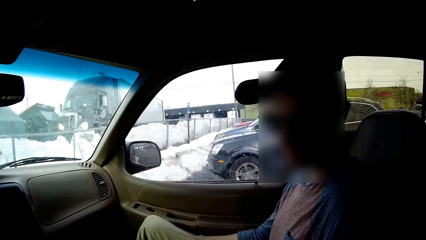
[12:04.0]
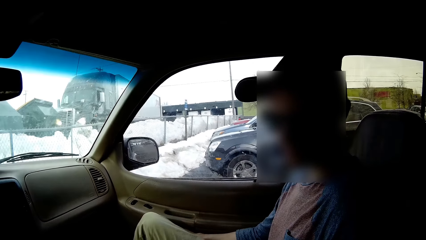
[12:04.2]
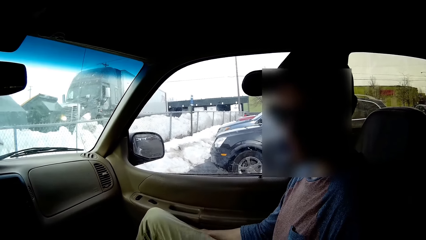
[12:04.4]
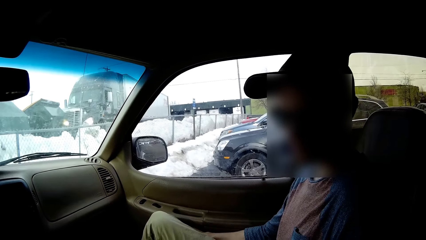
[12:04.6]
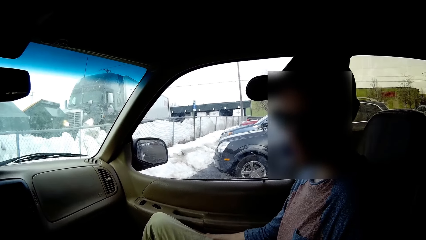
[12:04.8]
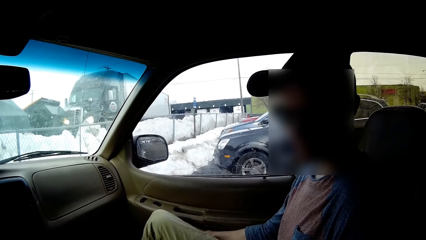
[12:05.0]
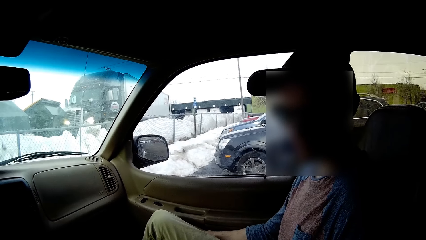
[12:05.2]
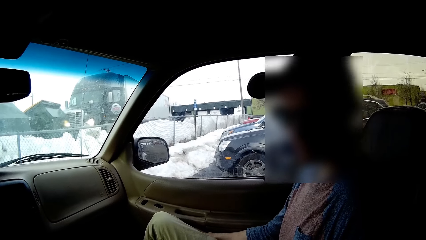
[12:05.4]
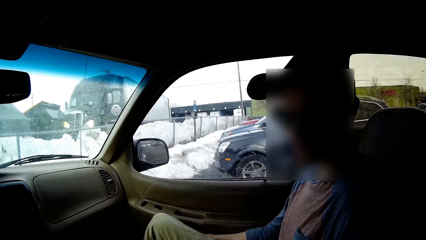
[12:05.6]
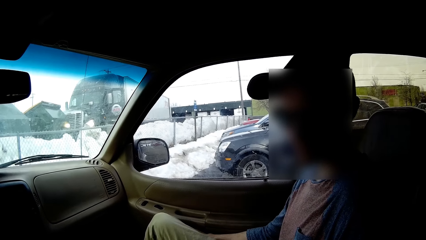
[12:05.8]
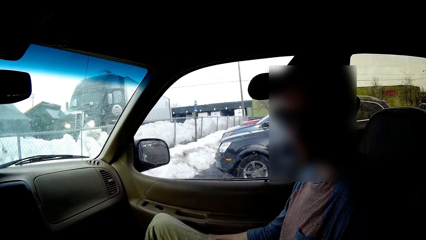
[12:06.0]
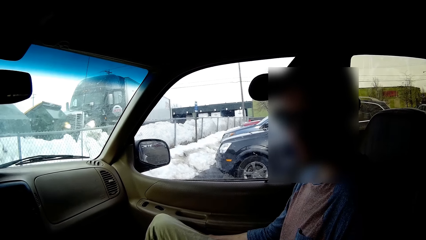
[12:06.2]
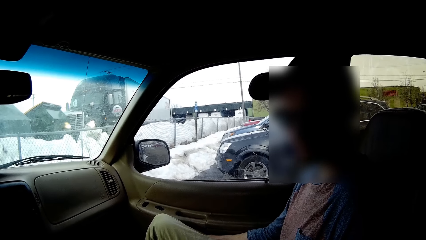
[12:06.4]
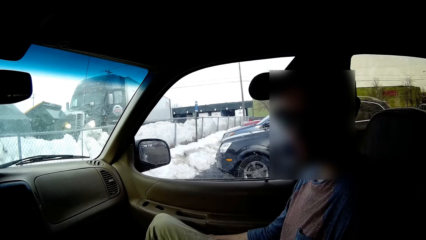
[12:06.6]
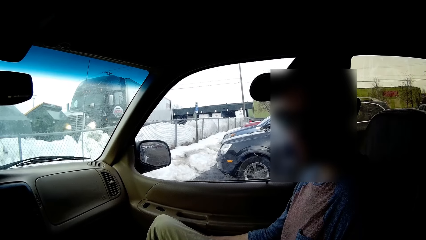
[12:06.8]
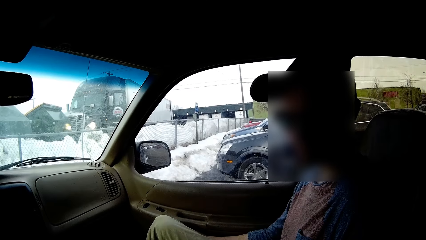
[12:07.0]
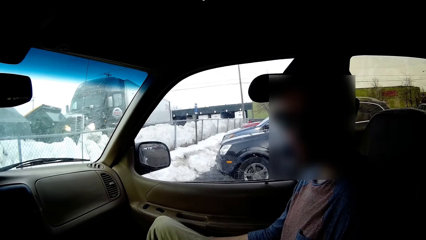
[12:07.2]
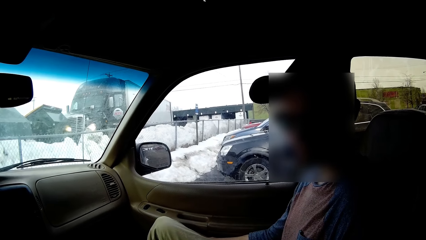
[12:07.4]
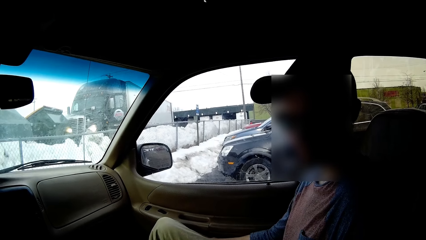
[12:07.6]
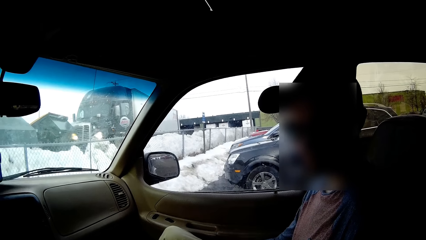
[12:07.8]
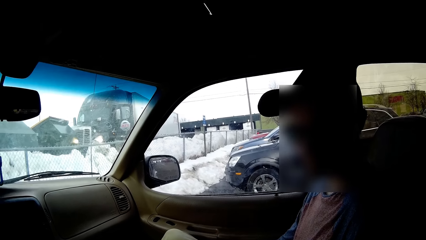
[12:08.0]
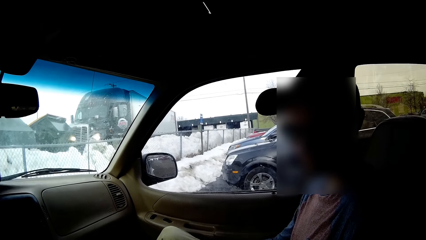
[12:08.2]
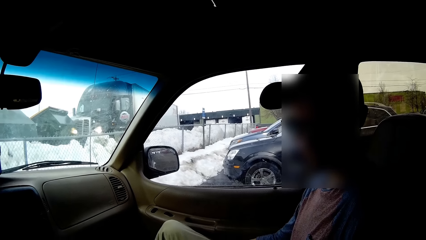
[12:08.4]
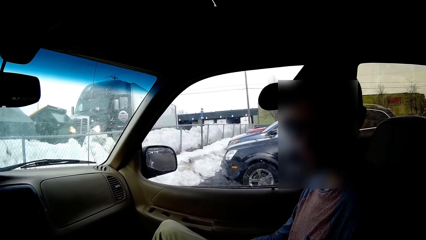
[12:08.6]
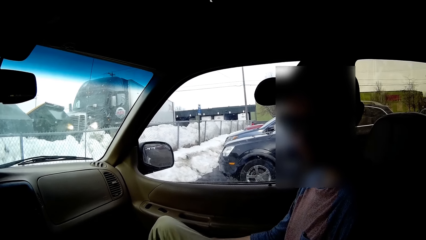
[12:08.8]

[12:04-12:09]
The camera wearer stares at a man. They dialogue with the man.
